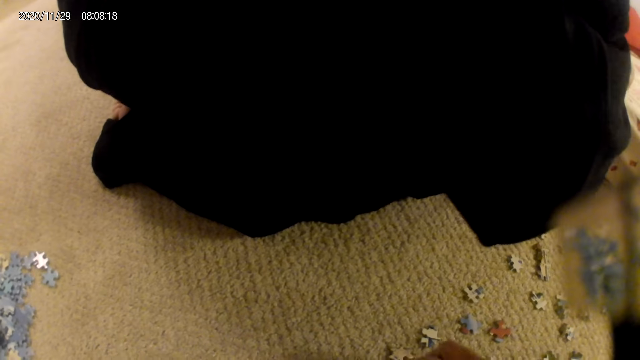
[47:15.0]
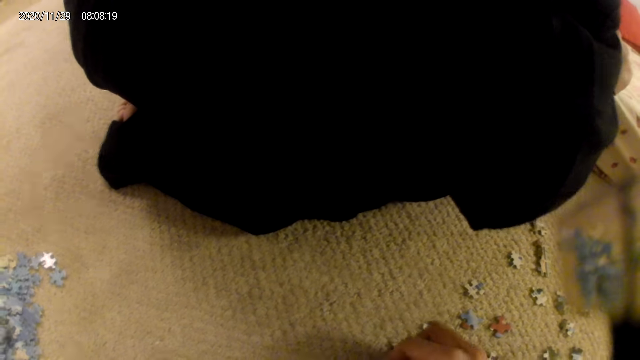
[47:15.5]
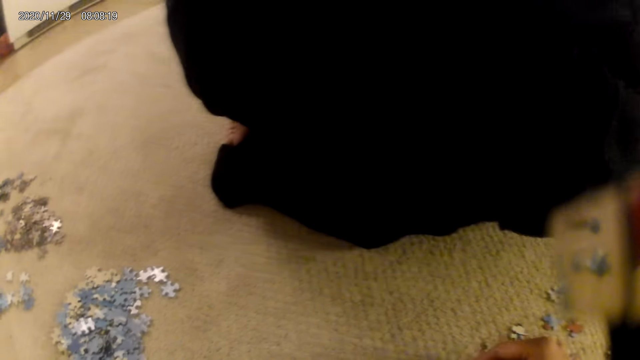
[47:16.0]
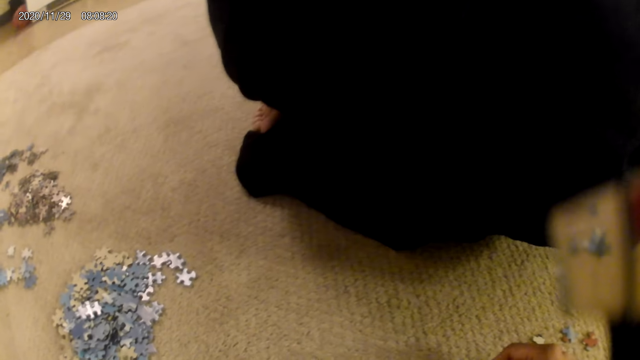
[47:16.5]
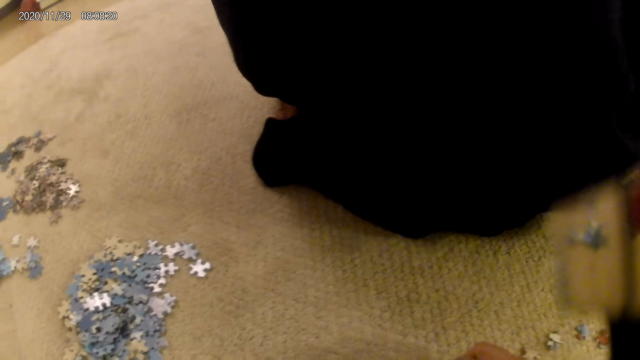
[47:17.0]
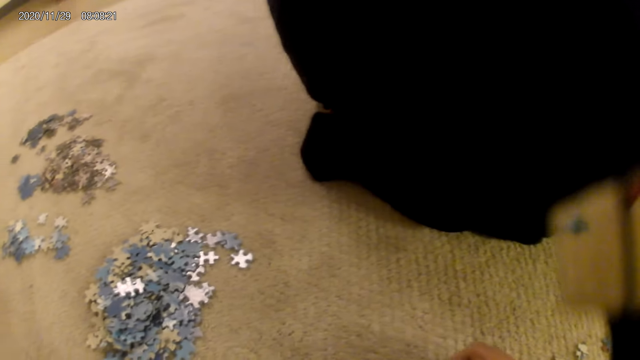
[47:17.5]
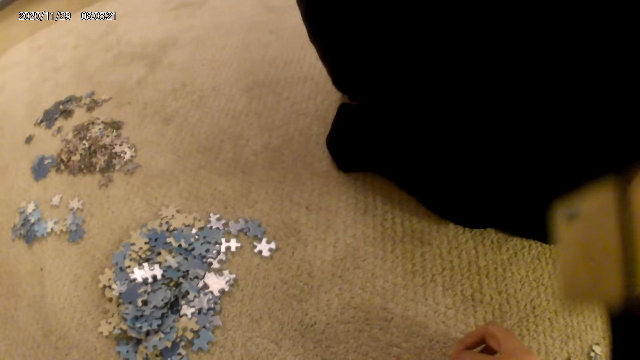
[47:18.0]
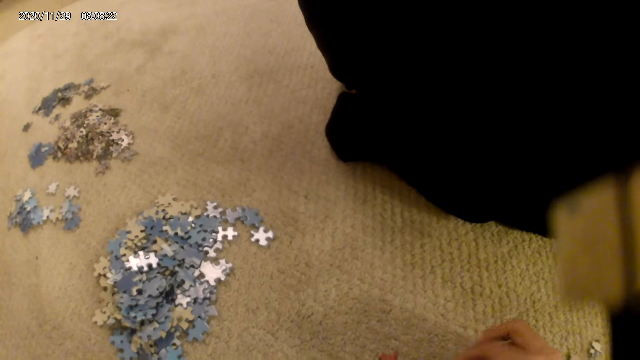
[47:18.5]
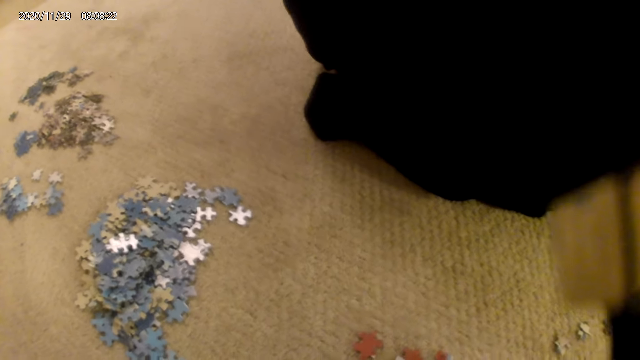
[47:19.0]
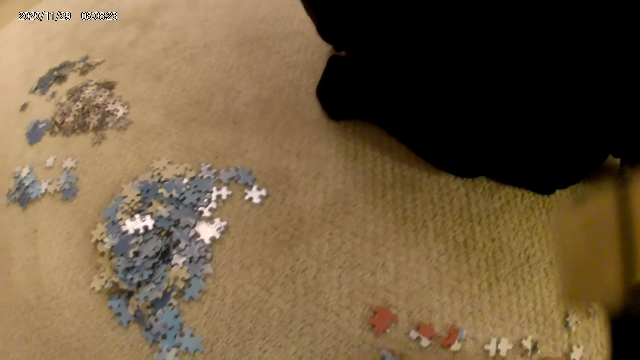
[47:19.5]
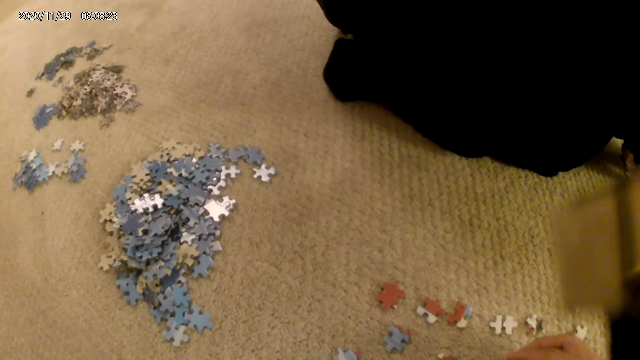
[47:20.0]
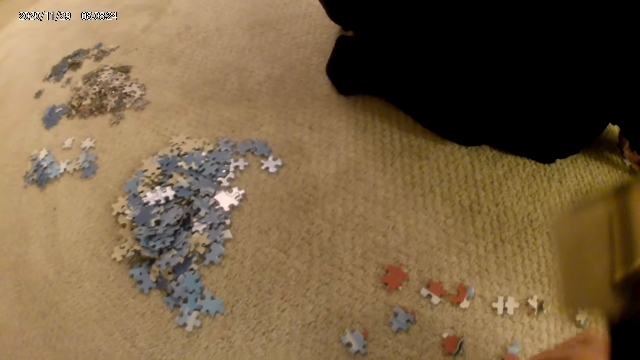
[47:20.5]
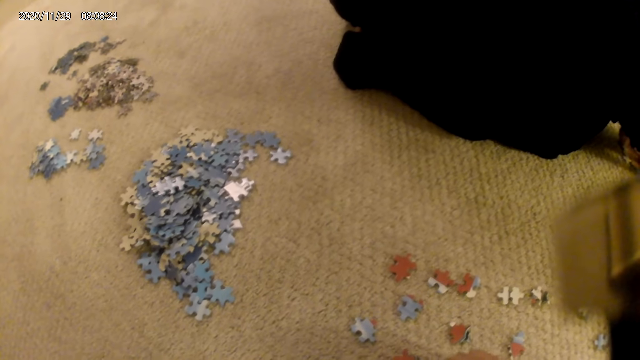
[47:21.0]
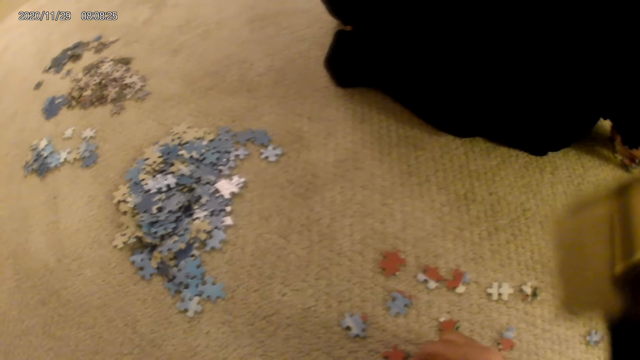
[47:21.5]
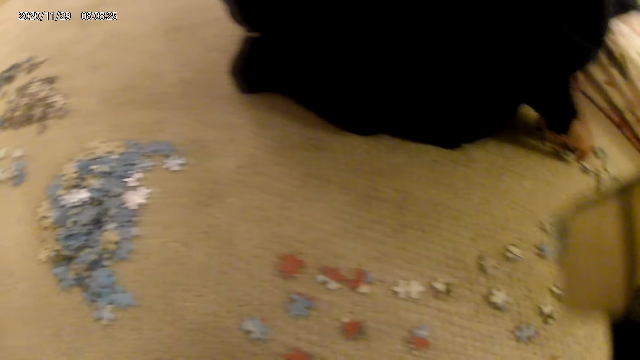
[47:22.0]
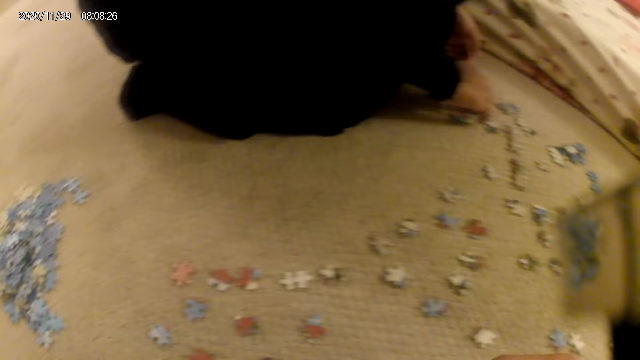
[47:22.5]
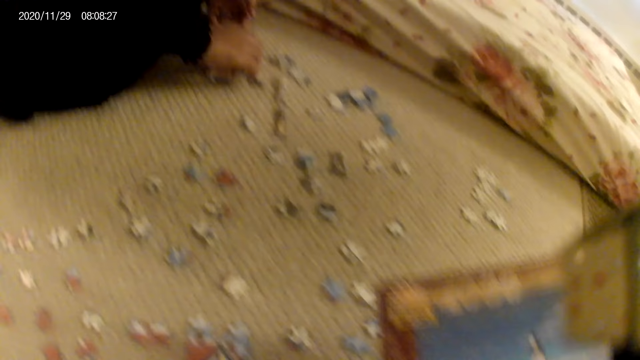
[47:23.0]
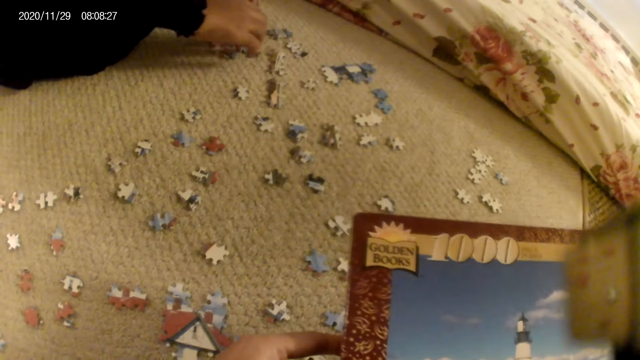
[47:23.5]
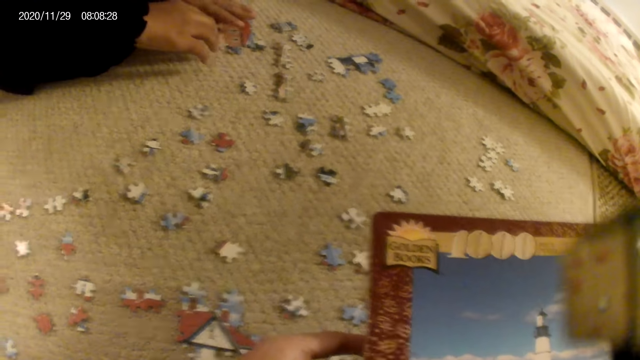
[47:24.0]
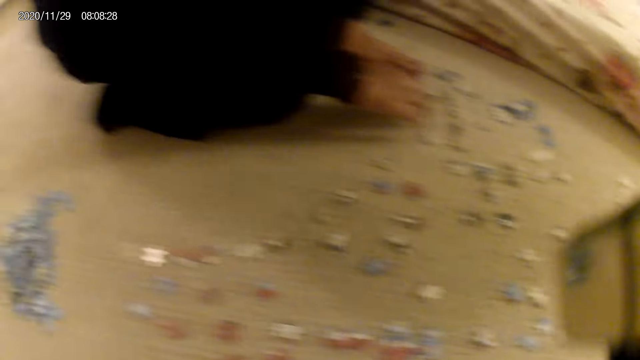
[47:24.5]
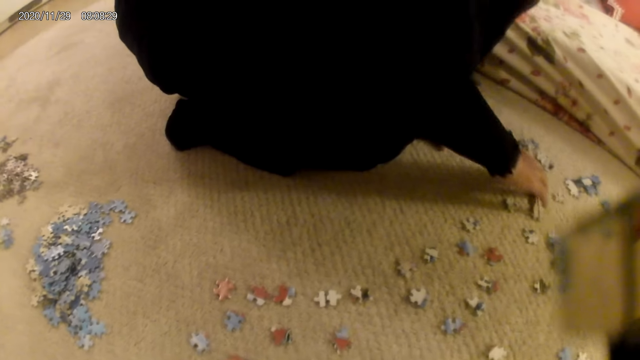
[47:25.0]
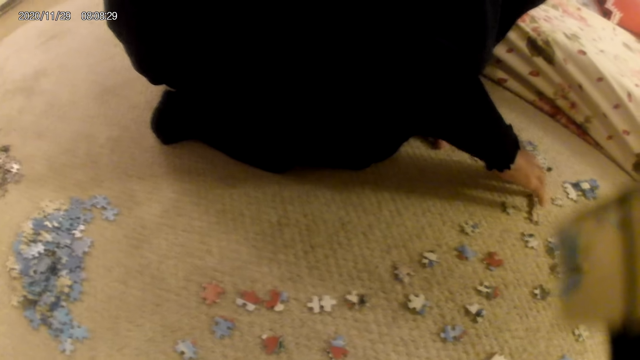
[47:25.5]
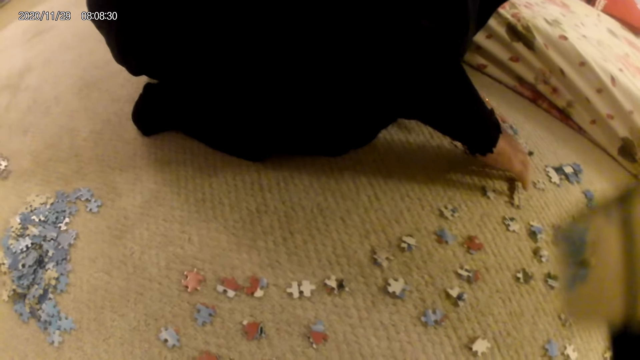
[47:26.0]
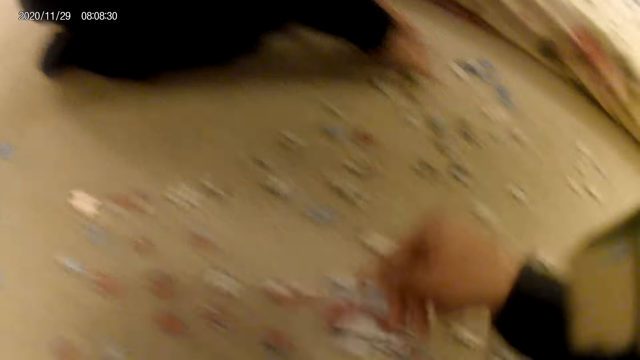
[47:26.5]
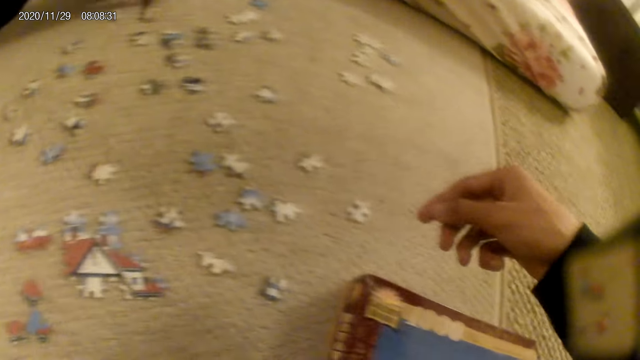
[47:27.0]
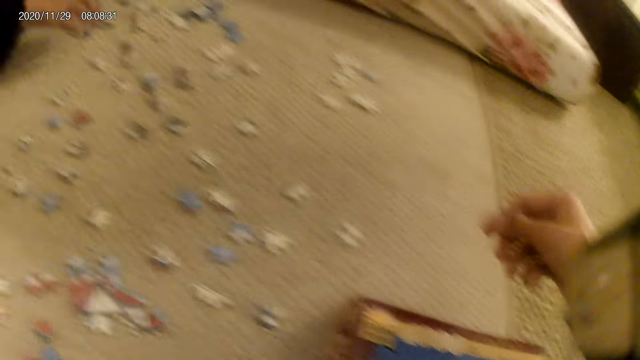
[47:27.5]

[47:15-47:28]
The camera wearer picks a puzzle piece. They stare at the puzzle pieces. A lady places the puzzle structure on the floor. The camera wearer stares at the puzzle box. They look around. The lady holds the puzzle structure.

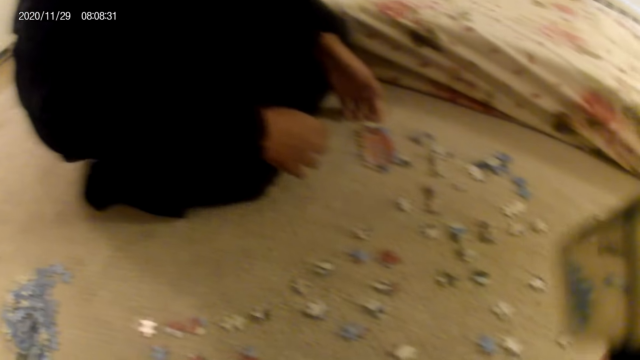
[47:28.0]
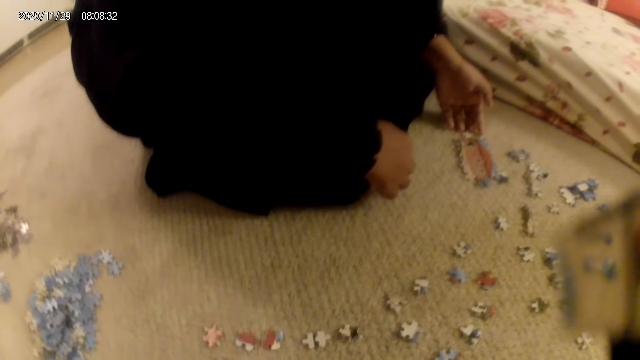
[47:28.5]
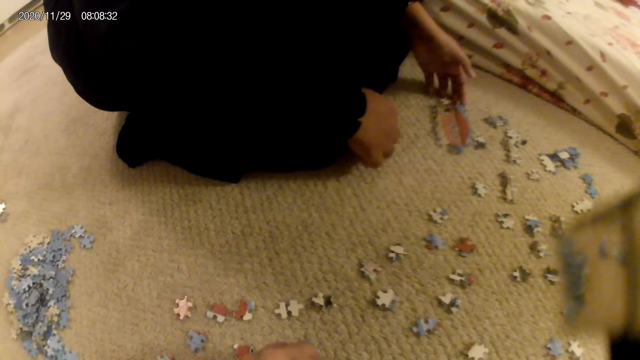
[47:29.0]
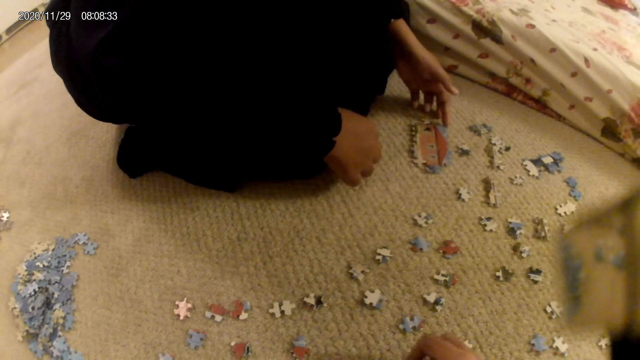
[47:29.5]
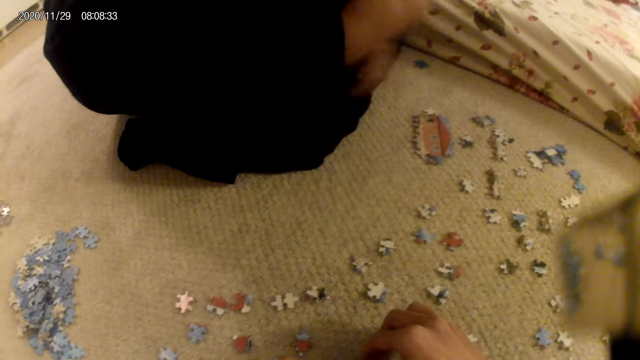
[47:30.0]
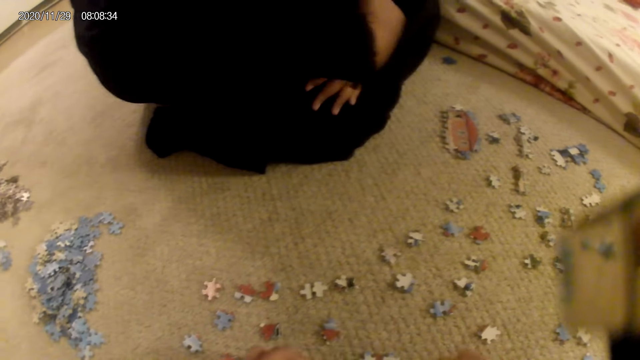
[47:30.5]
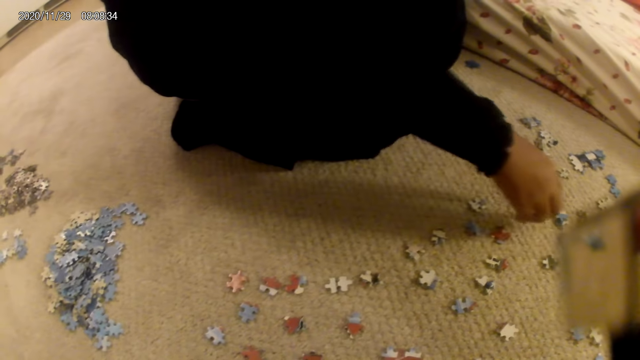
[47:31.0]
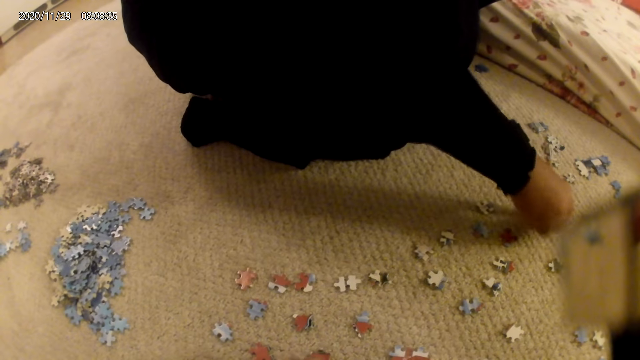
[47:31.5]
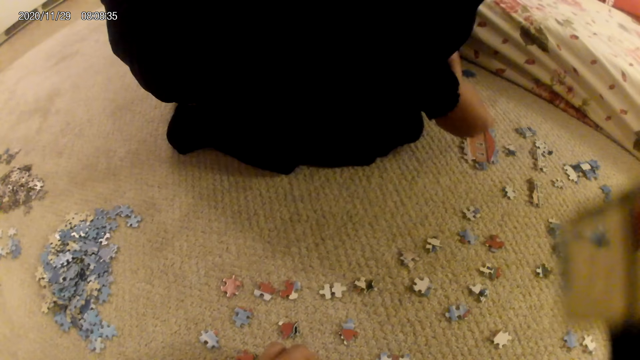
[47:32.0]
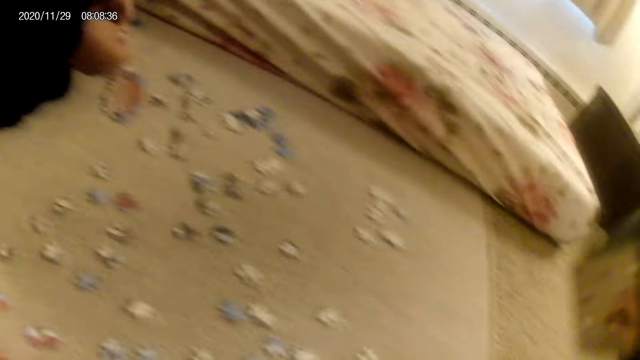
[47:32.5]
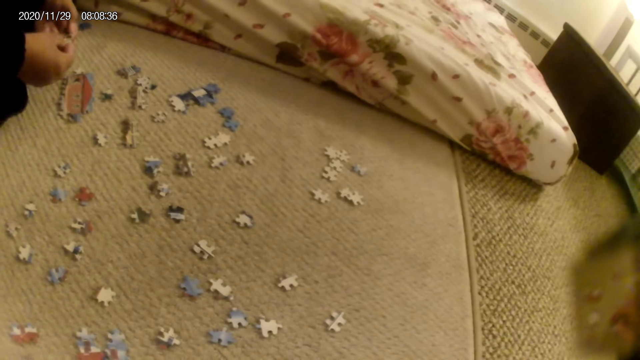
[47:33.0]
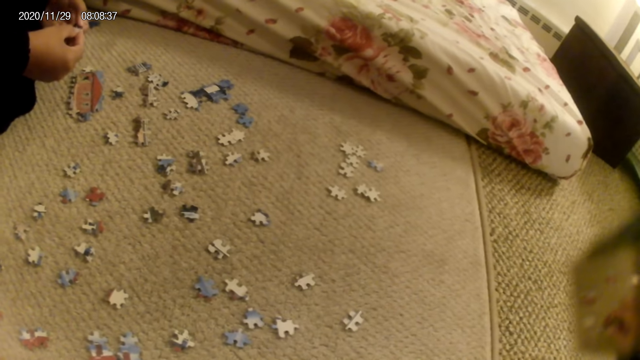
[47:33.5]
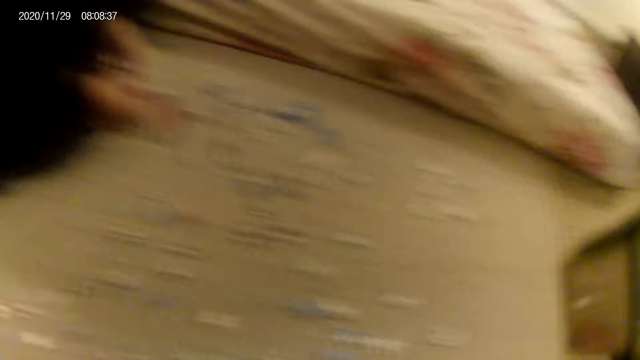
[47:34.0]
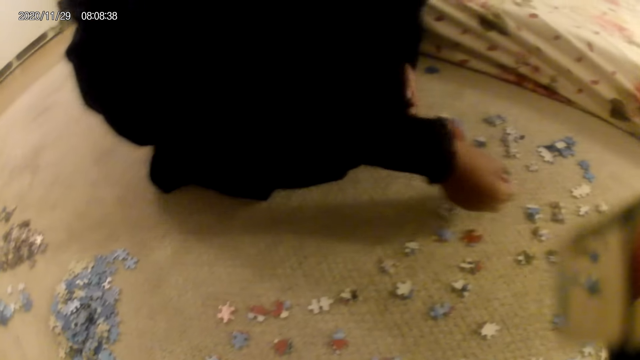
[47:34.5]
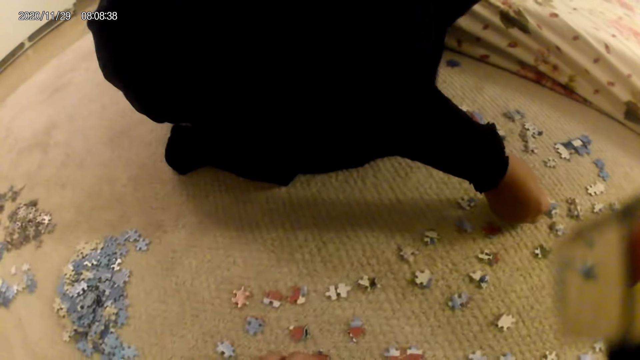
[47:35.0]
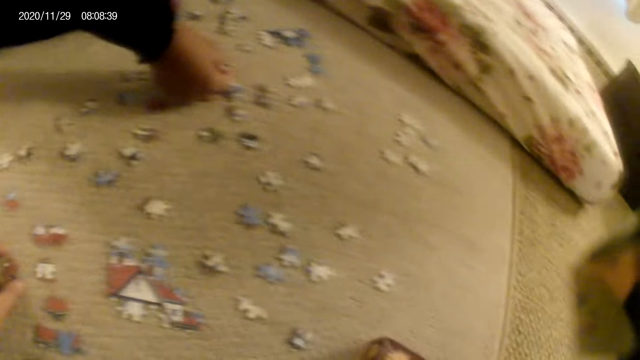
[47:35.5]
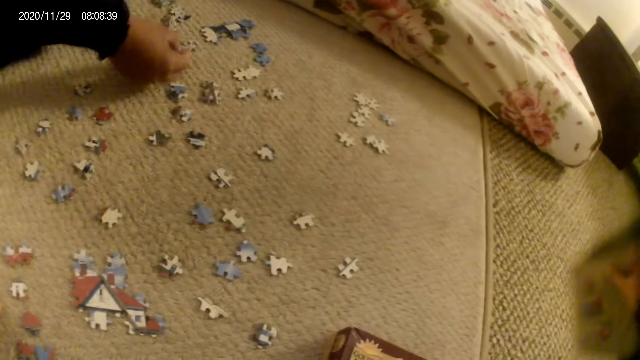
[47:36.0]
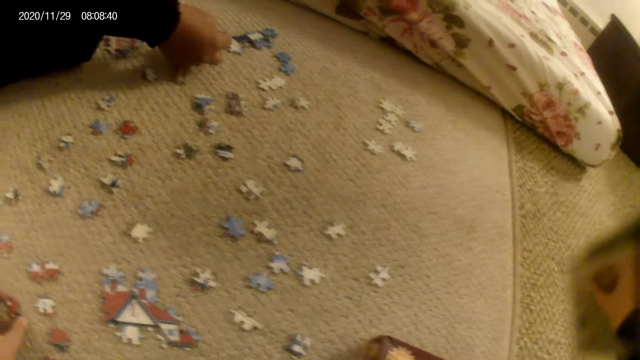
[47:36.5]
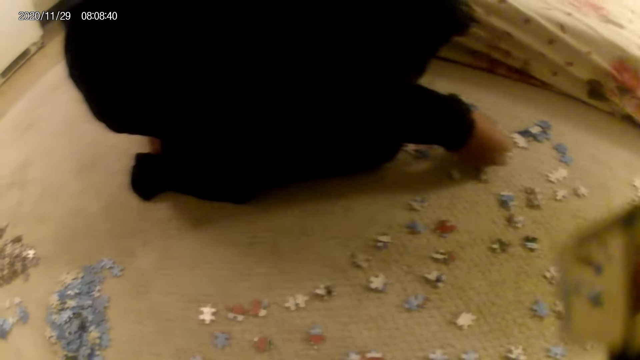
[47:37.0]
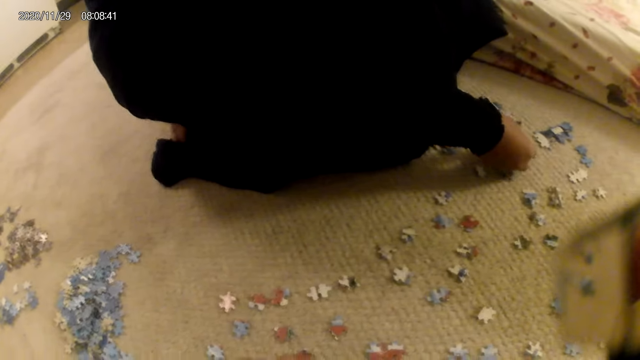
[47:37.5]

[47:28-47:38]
A lady moves the puzzle structure and looks around. The camera wearer picks a puzzle piece. They look around. The lady picks the puzzle piece and stares at the puzzle piece. The lady puts the puzzles on the floor.
